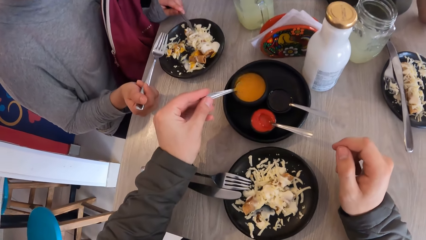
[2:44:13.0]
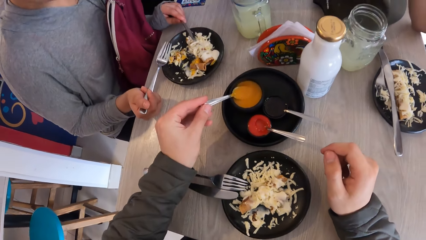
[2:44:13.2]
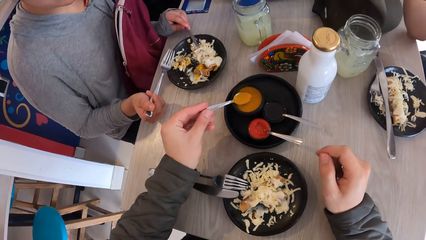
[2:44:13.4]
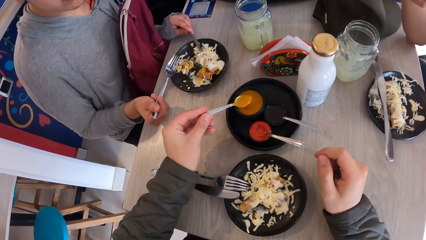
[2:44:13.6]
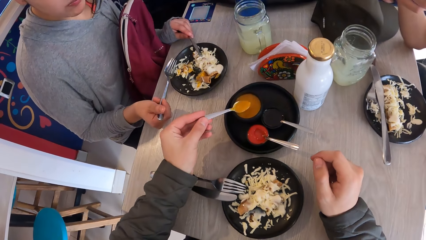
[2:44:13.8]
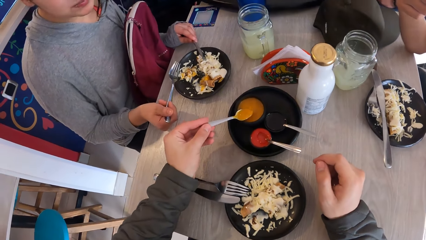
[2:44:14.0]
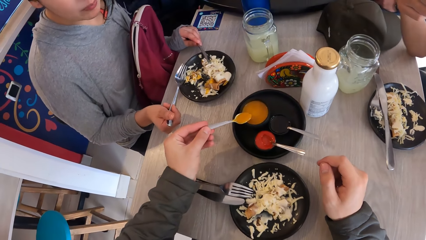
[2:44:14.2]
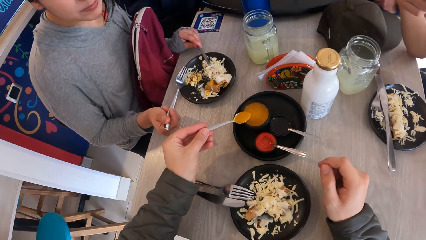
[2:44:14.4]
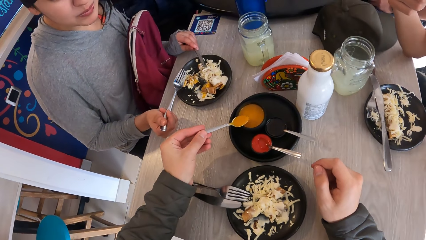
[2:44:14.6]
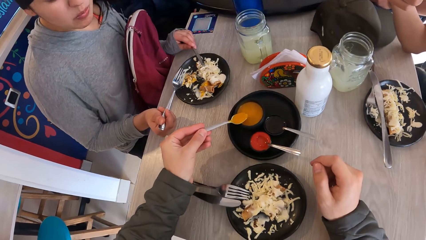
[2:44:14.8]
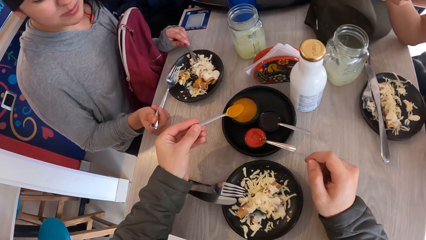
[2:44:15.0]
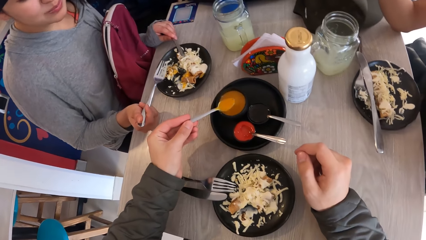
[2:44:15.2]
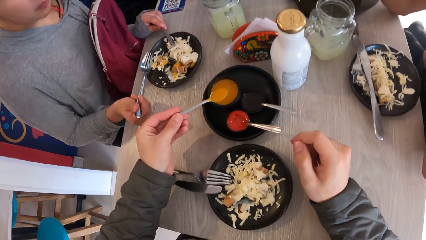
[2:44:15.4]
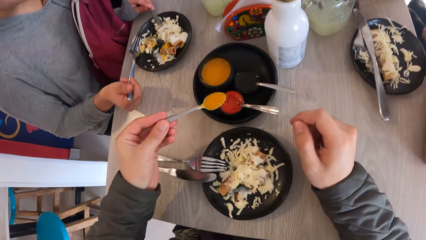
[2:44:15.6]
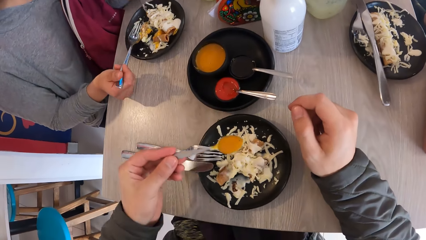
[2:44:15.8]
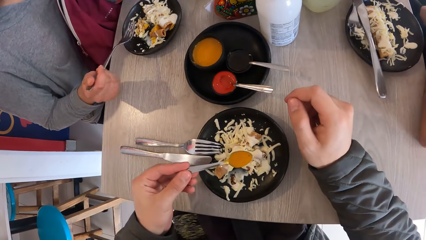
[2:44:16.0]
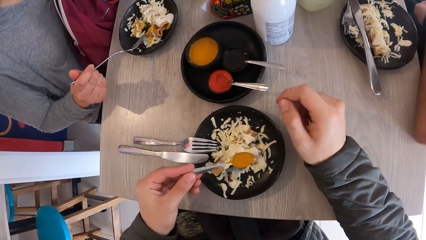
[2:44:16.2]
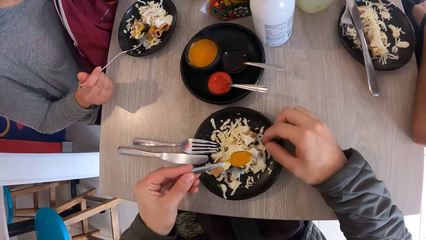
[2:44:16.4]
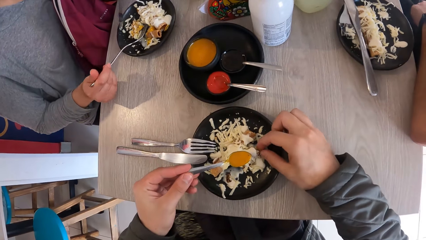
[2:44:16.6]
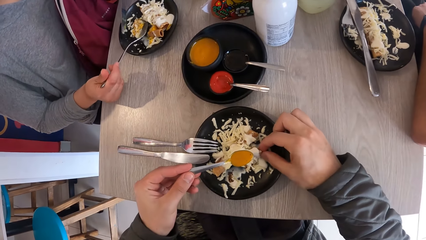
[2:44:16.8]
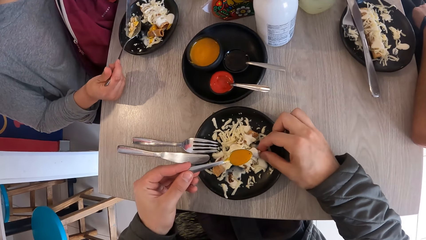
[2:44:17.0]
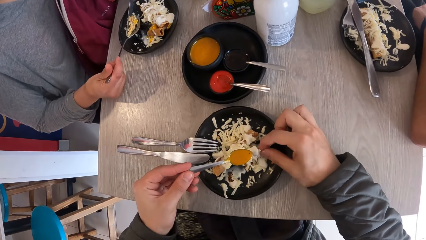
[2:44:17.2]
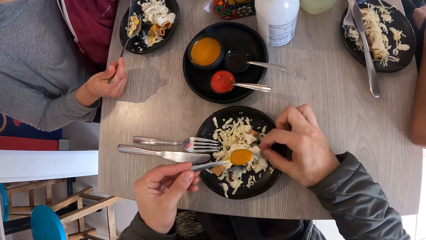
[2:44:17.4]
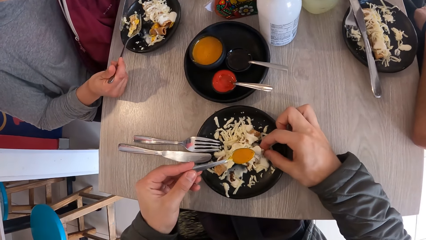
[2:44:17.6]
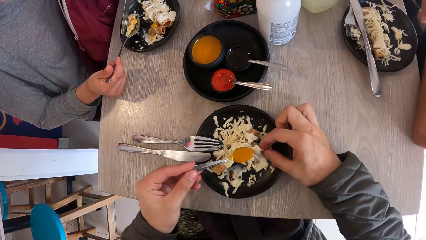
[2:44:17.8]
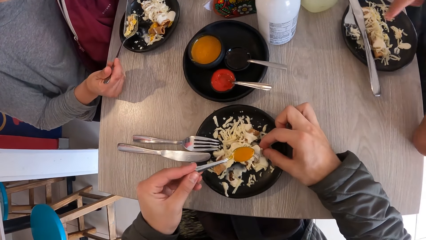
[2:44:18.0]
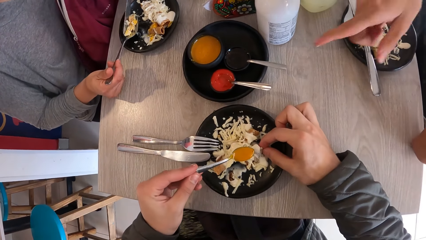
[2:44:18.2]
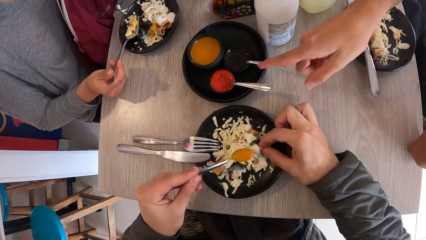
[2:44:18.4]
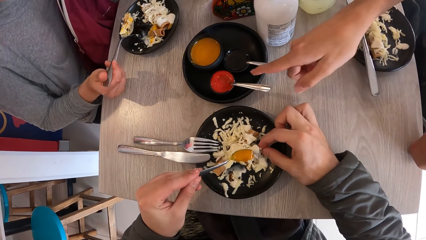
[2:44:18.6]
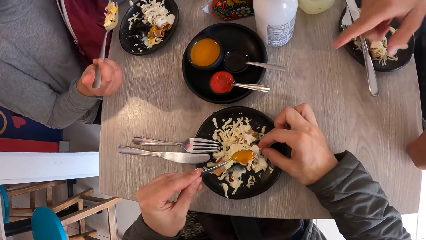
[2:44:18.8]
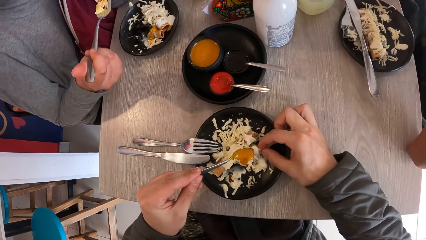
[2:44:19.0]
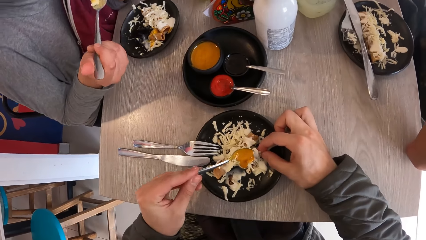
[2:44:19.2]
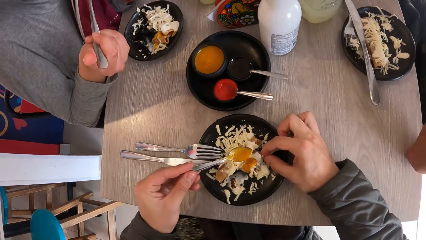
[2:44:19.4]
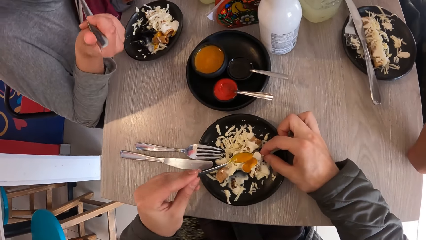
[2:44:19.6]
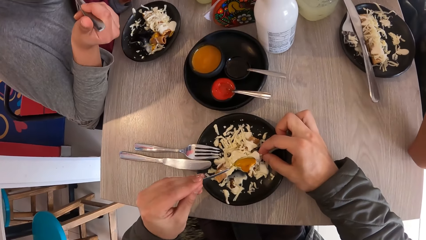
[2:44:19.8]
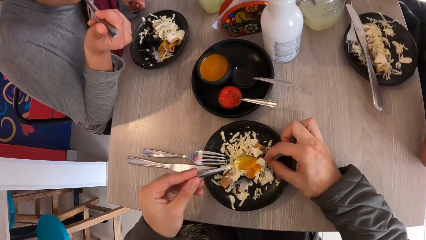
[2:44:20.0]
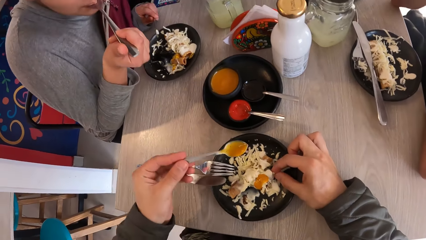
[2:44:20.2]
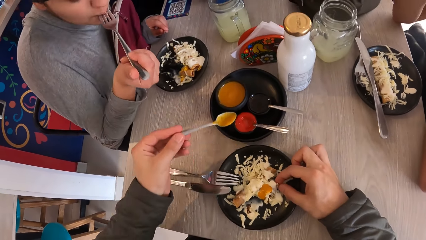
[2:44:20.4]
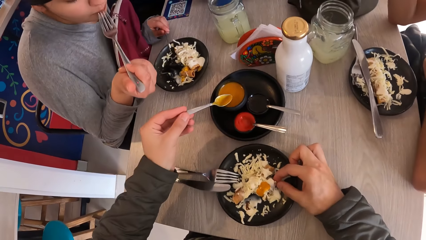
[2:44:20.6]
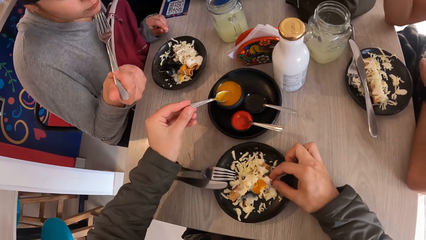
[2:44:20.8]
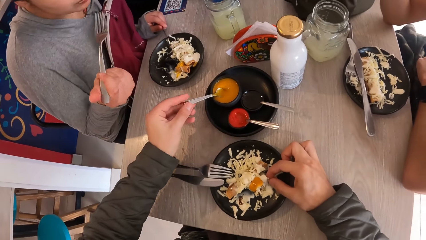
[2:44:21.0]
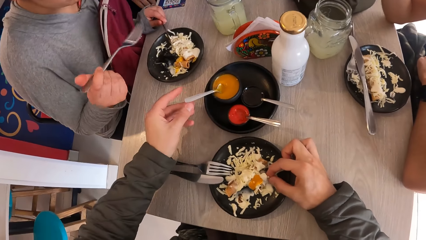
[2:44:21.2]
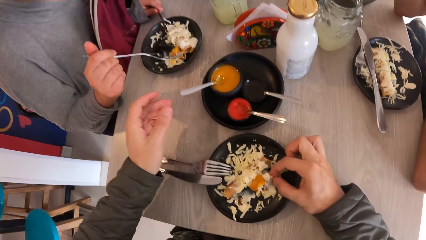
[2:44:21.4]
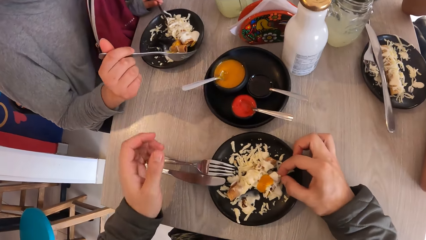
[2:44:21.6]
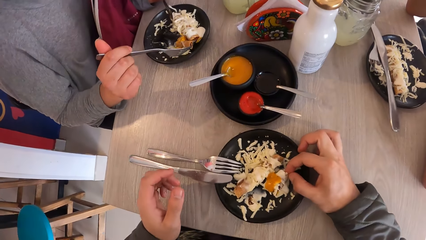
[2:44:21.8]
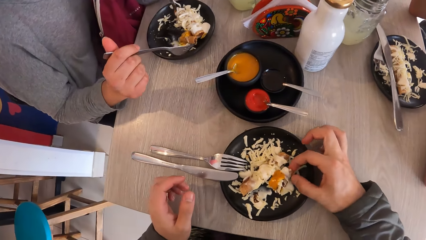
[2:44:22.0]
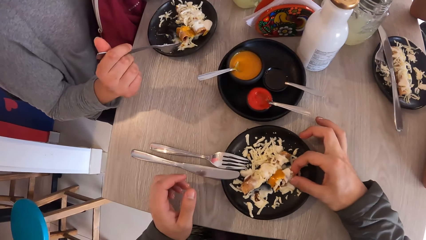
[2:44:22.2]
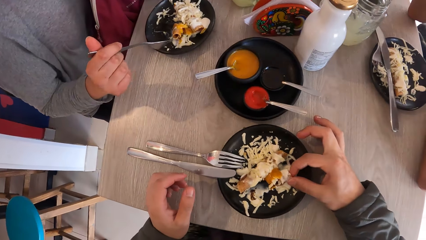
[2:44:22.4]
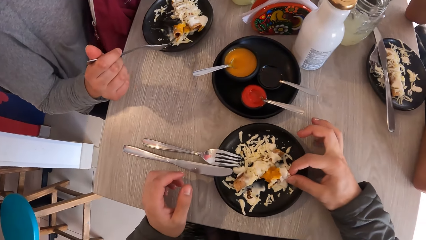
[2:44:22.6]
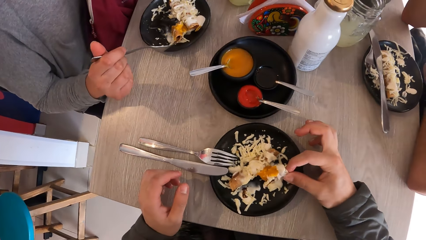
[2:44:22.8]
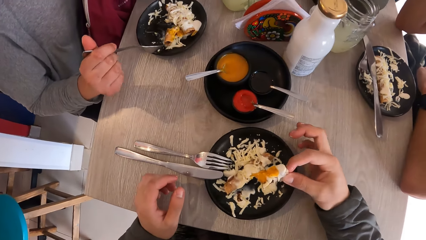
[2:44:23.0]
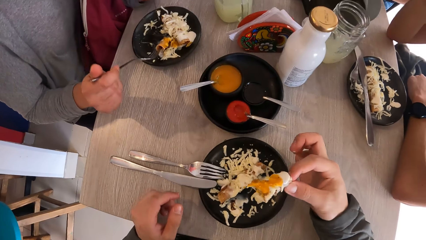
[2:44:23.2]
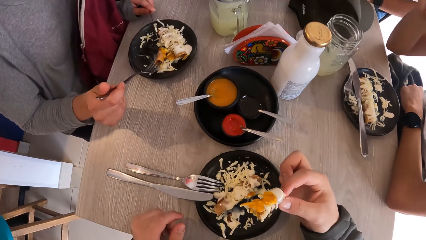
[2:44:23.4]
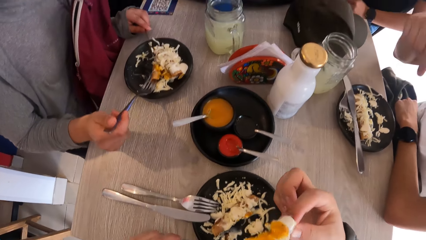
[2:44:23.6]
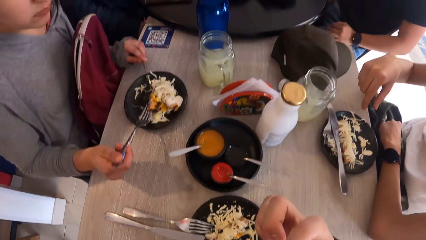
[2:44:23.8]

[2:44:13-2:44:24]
The camera wearer scoops the yellow sauce from the bowl. She holds the food with her right hand. She puts the yellow sauce on the food with the spoon in her left hand. The woman eats the food with the fork in her right hand. The camera wearer drops the spoon in the yellow sauce bowl with her left hand. She picks the food from the plate with her right hand. She eats the food with her right hand.

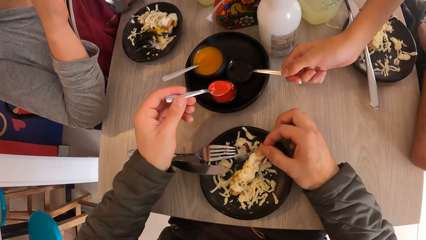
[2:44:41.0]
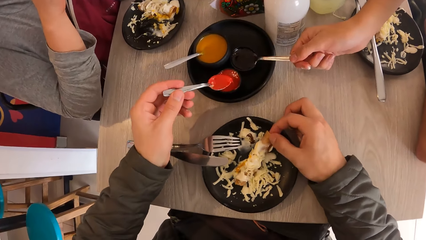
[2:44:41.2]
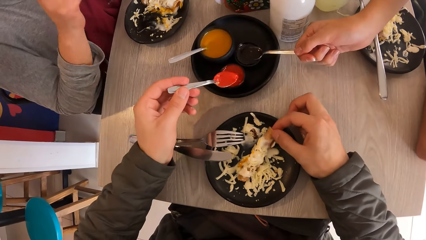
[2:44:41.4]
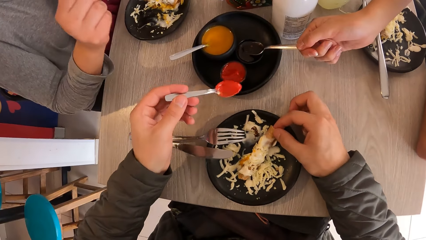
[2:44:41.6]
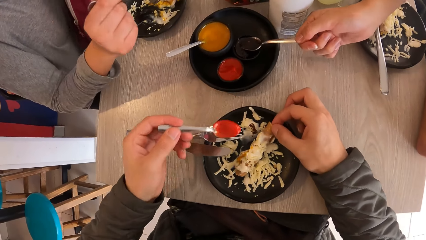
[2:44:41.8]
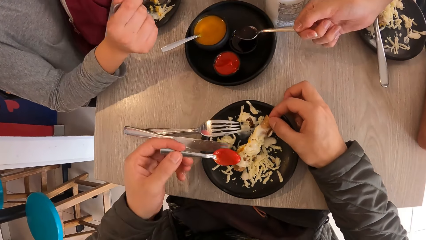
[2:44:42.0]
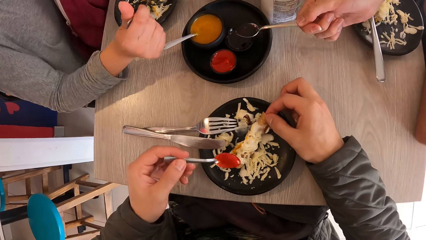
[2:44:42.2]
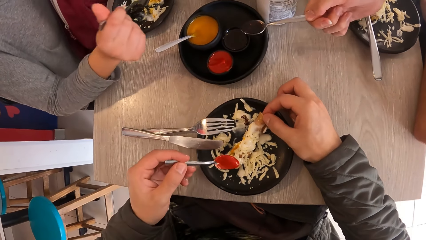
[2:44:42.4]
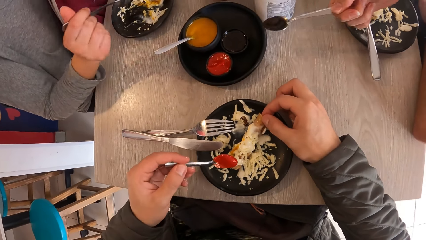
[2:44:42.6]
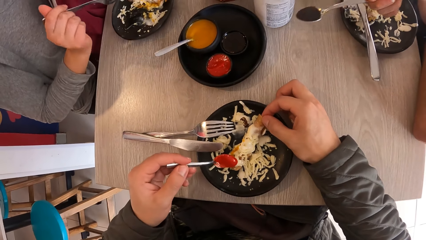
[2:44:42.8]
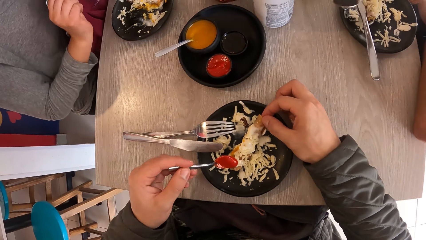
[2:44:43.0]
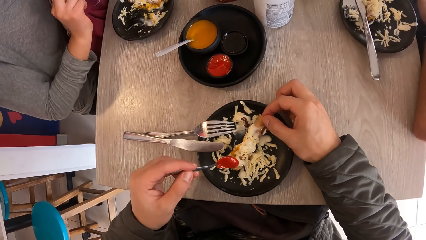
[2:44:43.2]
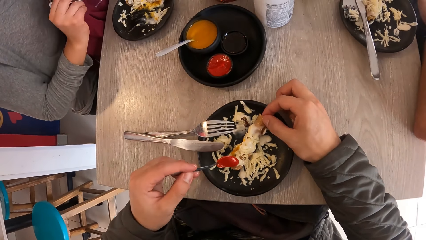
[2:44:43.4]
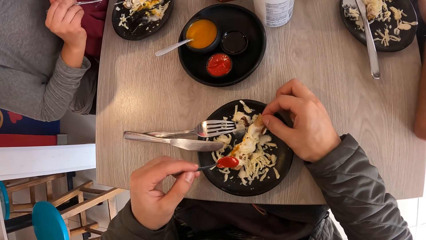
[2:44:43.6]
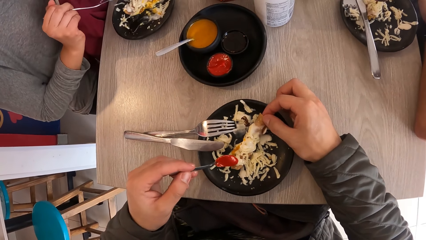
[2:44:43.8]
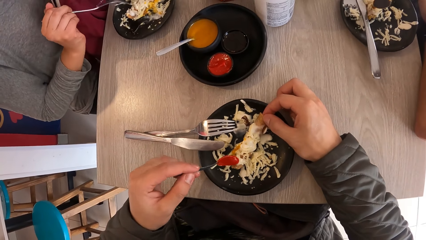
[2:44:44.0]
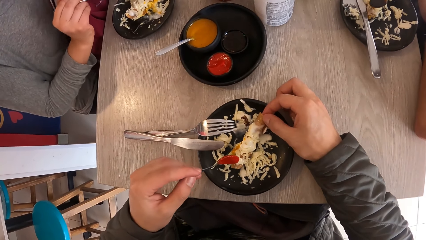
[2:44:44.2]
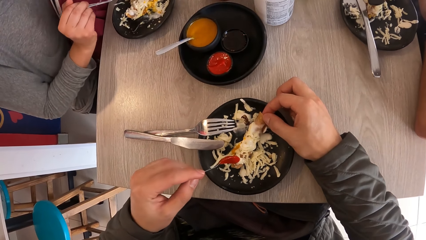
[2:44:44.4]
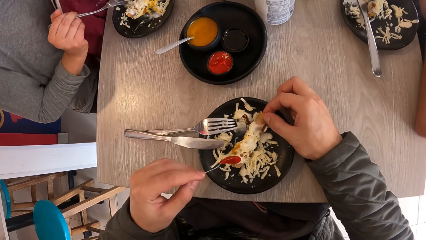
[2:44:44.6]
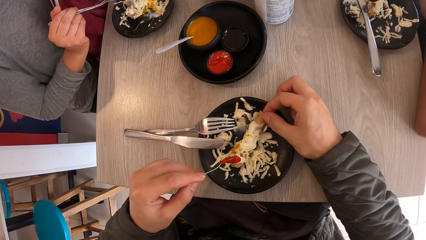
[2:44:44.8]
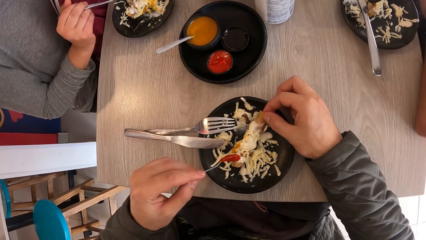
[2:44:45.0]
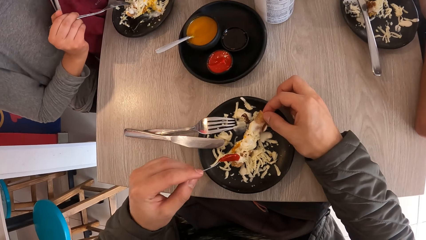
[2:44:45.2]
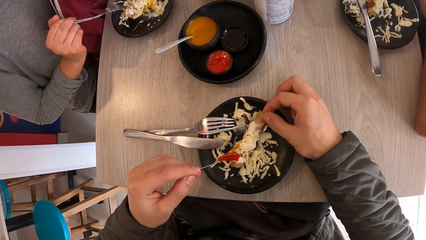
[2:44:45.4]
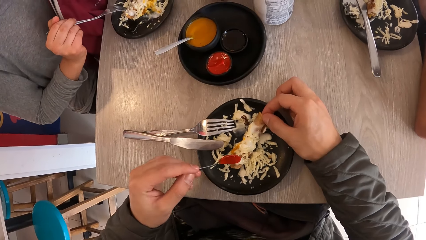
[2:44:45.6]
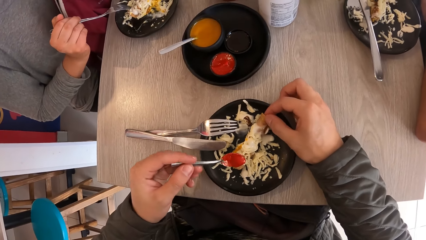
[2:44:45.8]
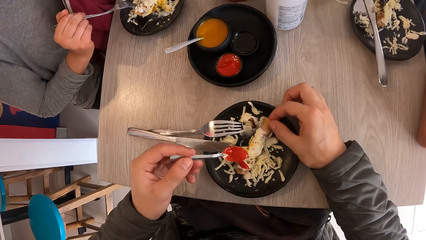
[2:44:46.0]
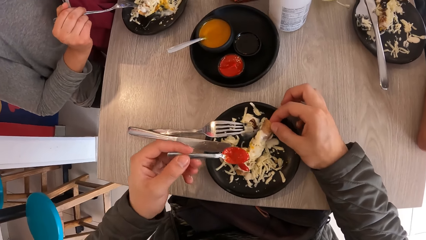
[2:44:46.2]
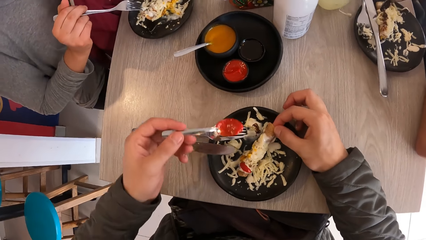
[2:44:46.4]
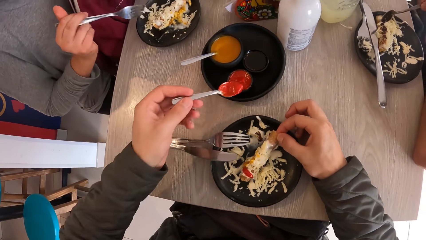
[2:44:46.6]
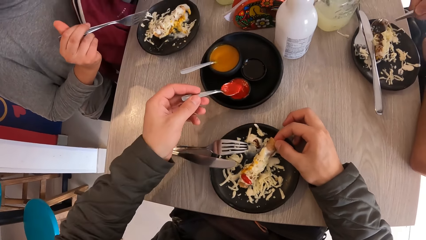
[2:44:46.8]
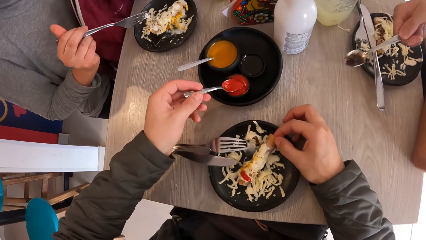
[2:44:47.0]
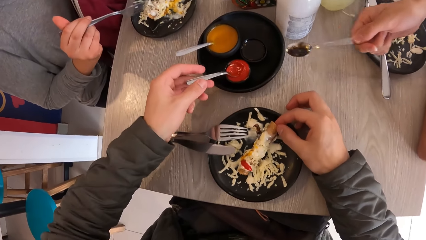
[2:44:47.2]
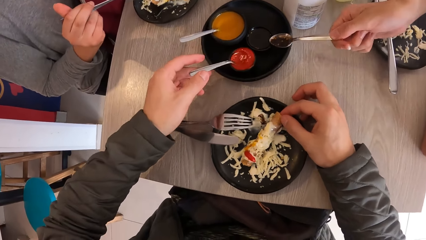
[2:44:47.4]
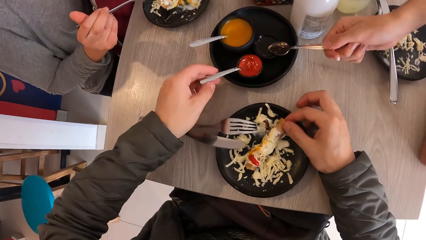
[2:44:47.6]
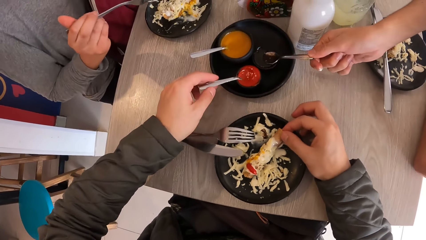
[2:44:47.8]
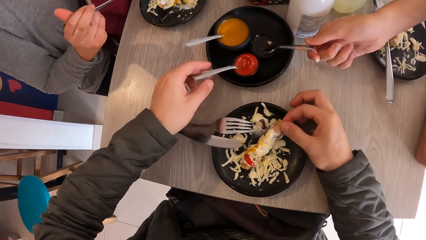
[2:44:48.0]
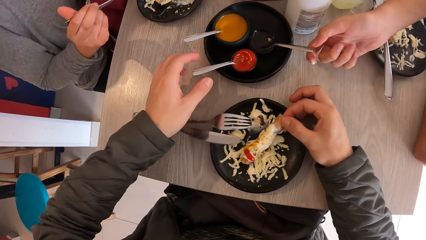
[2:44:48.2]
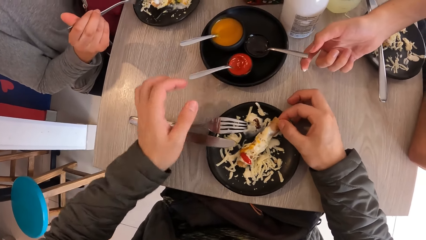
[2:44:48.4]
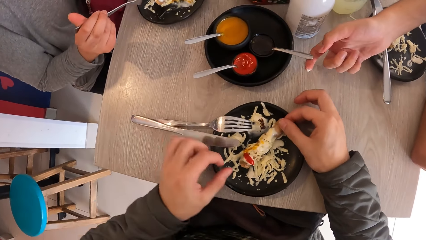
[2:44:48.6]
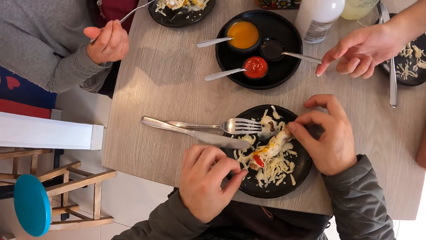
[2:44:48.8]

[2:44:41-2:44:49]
The camera wearer puts the sauce on the food with the spoon in her left hand. The man puts the sauce on the food with the spoon in his right hand. The camera wearer drops the spoon in the sauce bowl with her left hand. The man drops the spoon in the bowl with his right hand.
